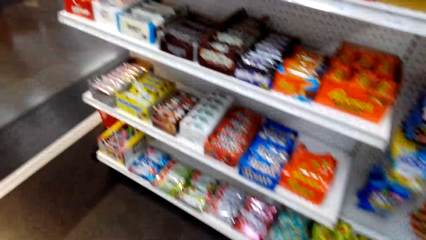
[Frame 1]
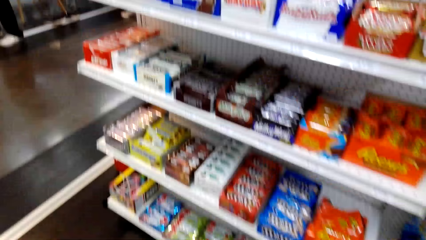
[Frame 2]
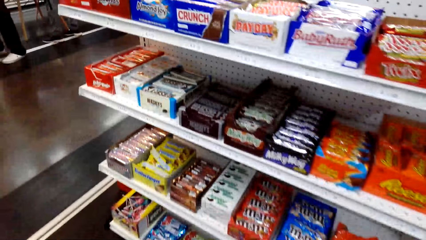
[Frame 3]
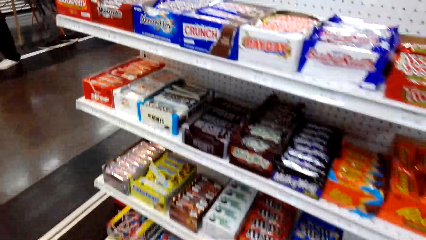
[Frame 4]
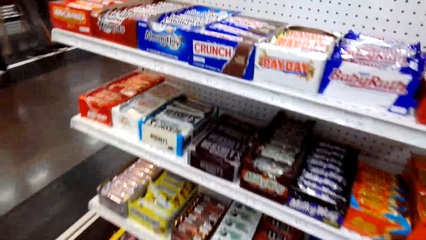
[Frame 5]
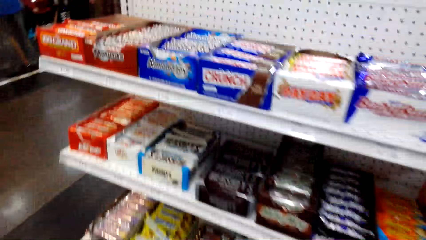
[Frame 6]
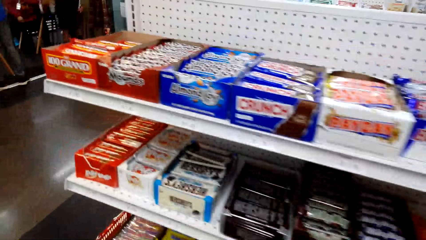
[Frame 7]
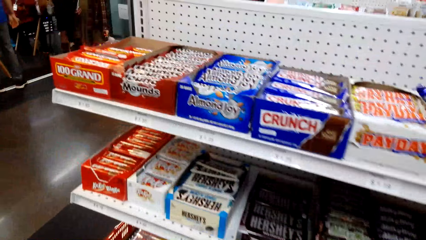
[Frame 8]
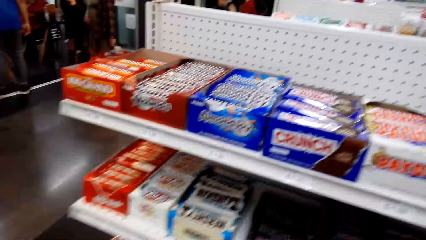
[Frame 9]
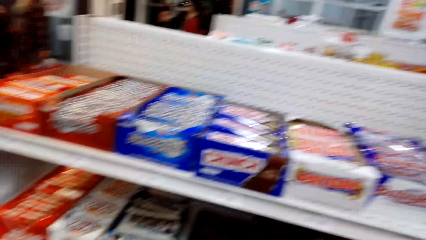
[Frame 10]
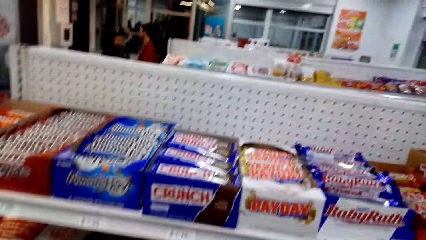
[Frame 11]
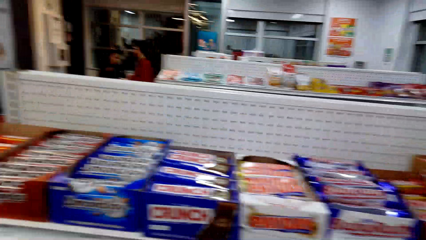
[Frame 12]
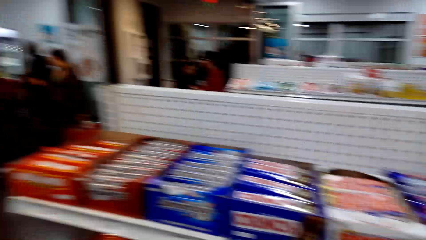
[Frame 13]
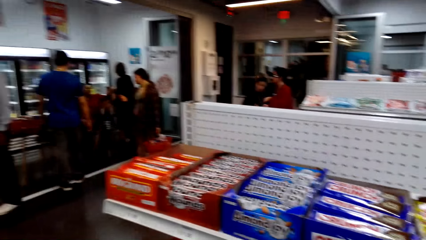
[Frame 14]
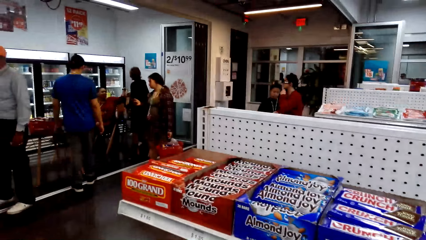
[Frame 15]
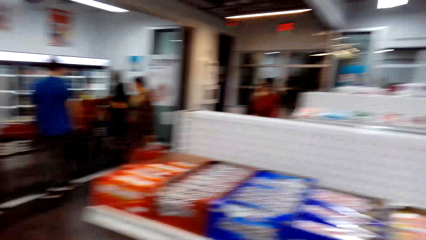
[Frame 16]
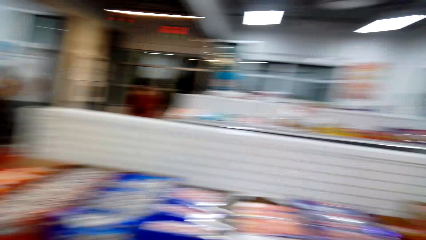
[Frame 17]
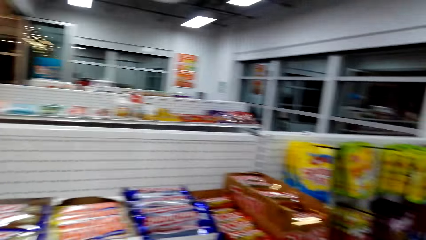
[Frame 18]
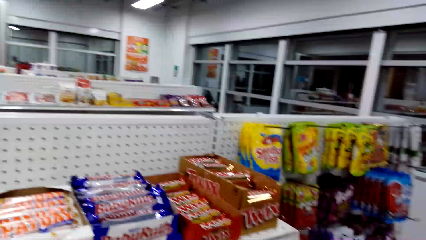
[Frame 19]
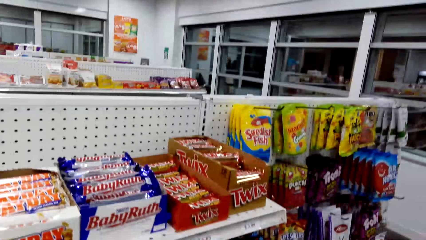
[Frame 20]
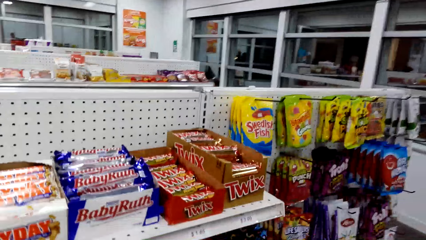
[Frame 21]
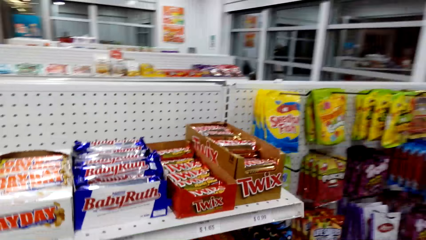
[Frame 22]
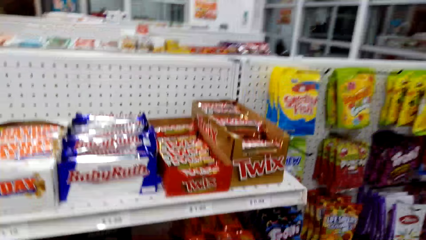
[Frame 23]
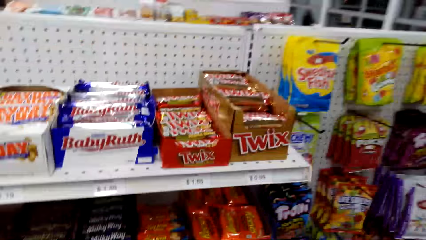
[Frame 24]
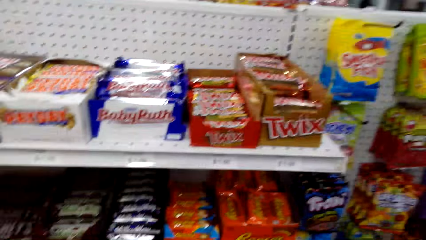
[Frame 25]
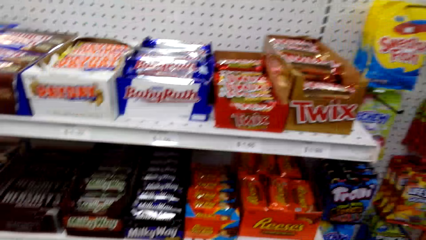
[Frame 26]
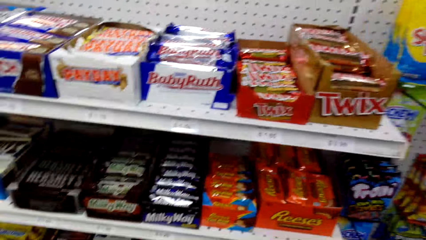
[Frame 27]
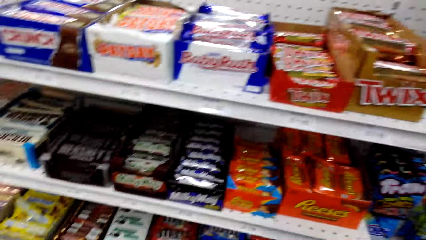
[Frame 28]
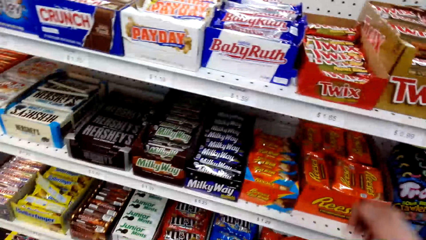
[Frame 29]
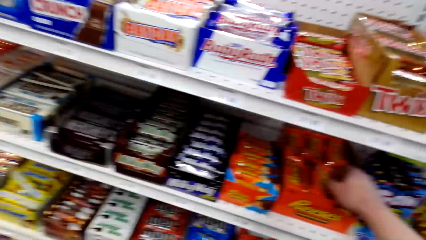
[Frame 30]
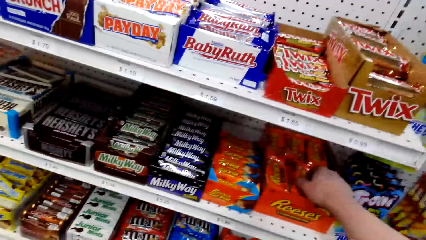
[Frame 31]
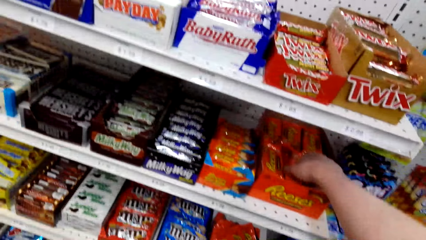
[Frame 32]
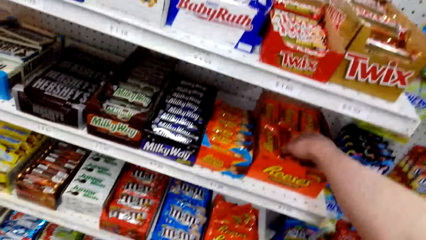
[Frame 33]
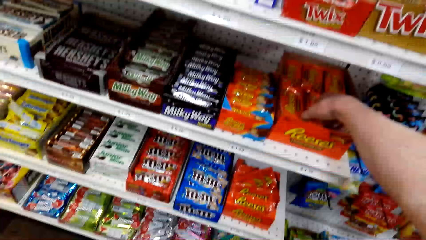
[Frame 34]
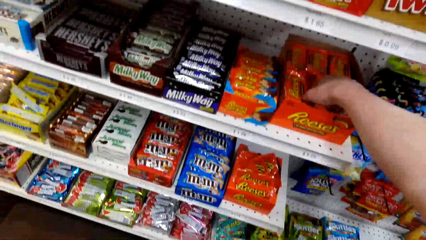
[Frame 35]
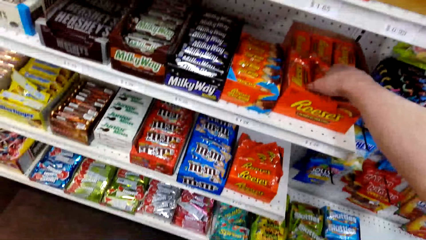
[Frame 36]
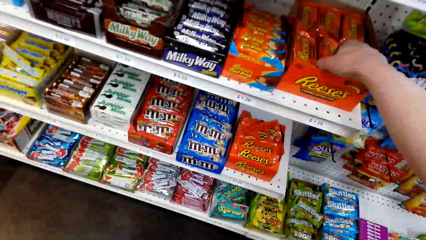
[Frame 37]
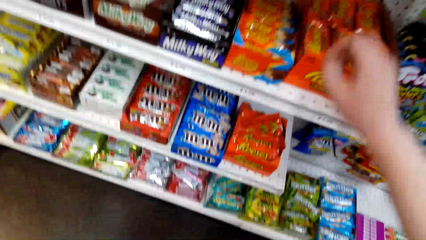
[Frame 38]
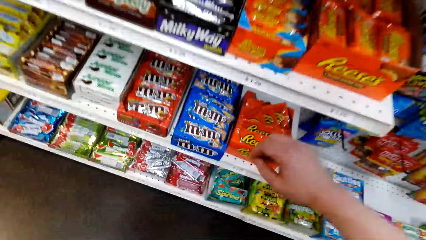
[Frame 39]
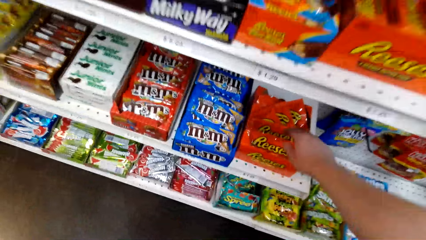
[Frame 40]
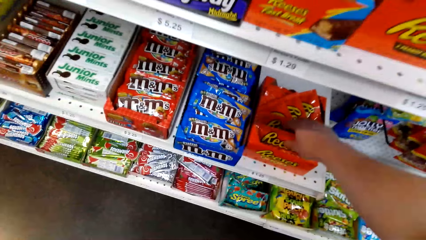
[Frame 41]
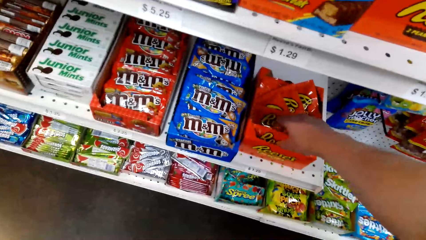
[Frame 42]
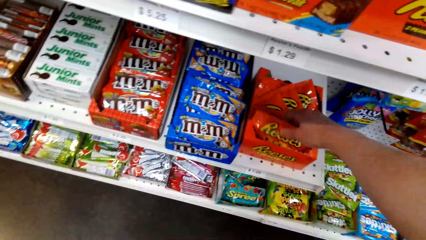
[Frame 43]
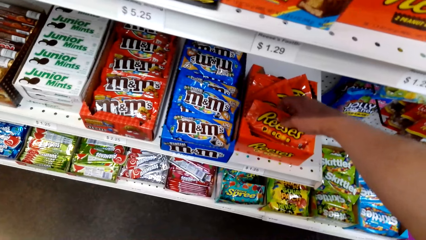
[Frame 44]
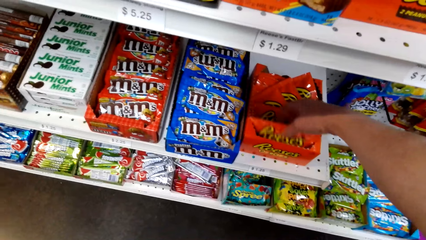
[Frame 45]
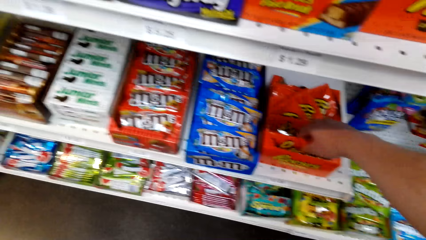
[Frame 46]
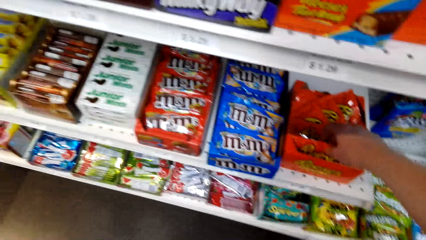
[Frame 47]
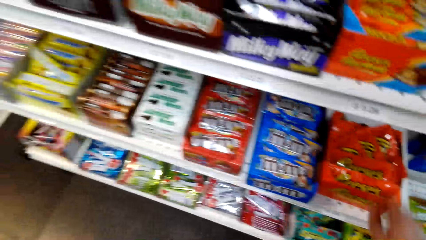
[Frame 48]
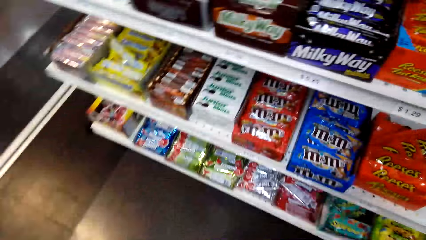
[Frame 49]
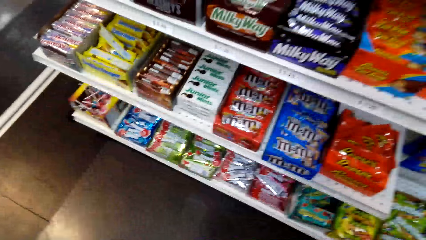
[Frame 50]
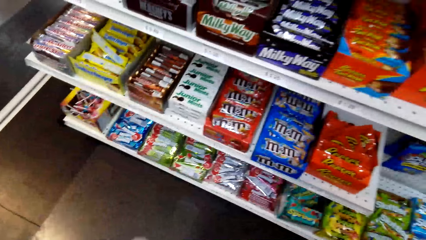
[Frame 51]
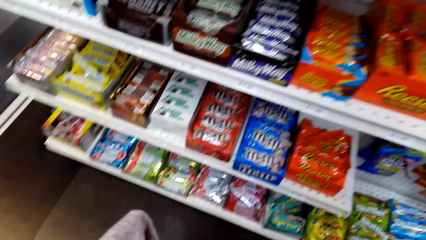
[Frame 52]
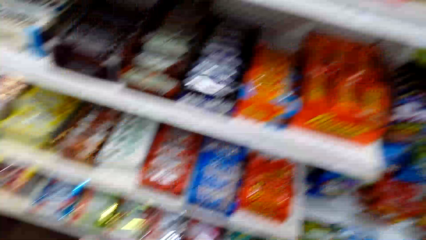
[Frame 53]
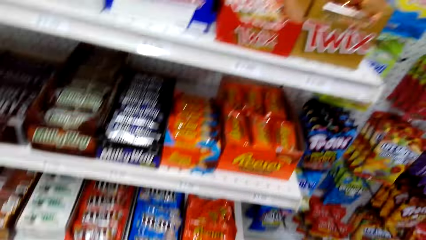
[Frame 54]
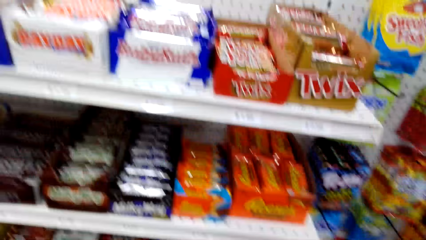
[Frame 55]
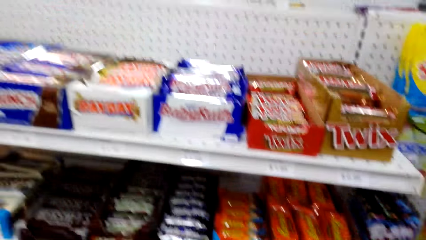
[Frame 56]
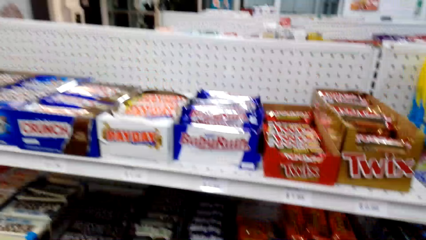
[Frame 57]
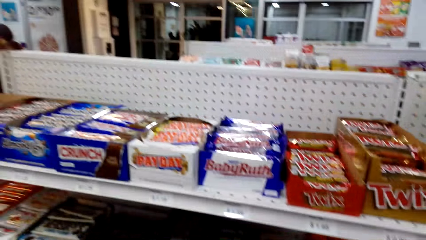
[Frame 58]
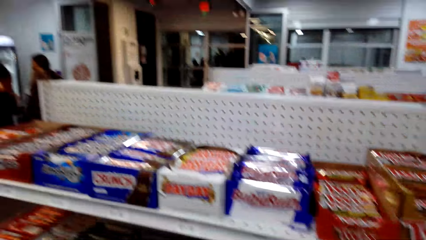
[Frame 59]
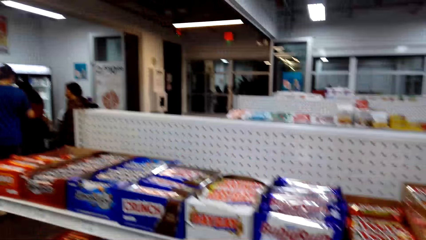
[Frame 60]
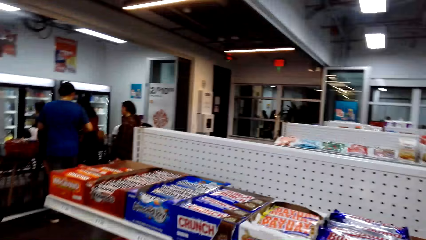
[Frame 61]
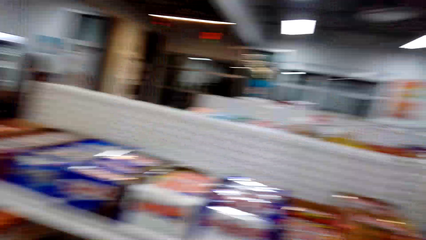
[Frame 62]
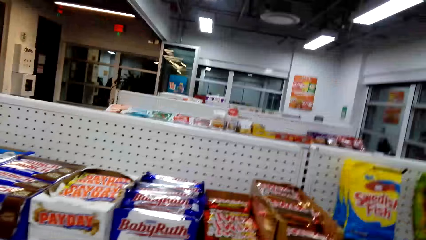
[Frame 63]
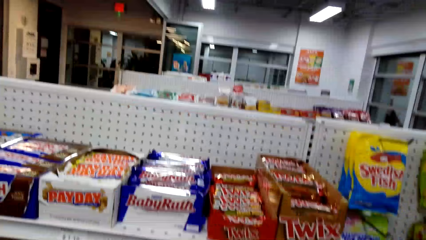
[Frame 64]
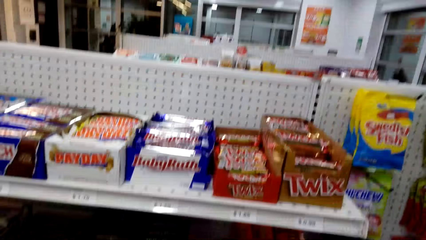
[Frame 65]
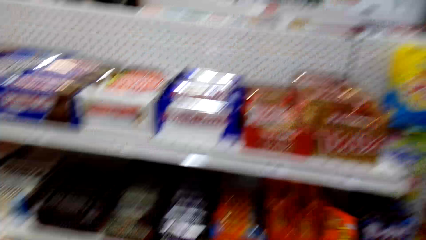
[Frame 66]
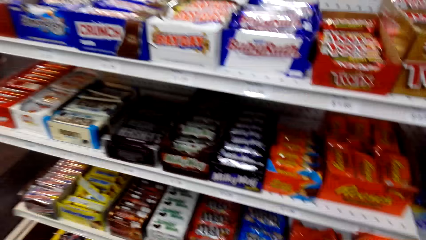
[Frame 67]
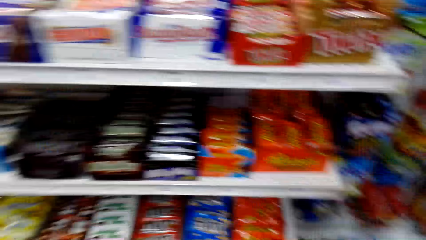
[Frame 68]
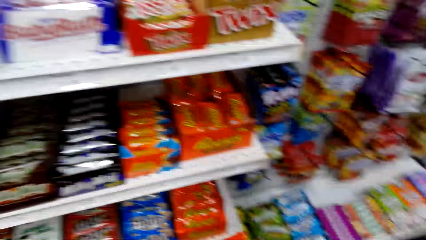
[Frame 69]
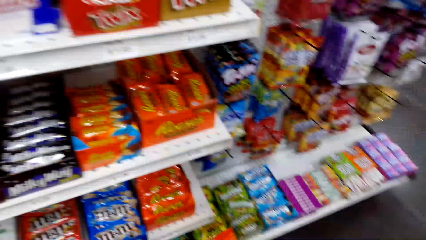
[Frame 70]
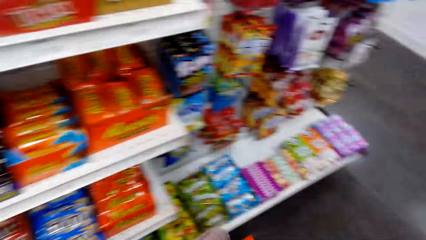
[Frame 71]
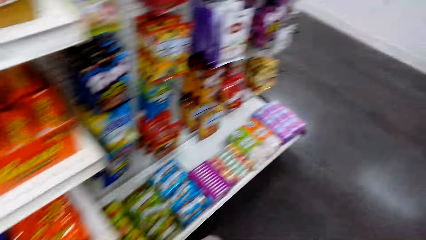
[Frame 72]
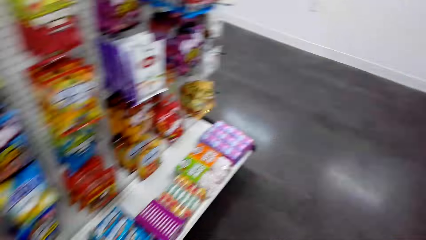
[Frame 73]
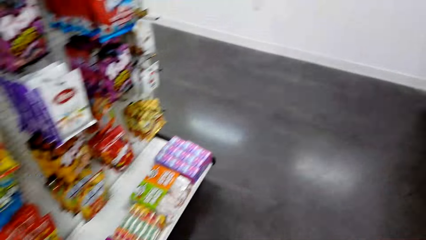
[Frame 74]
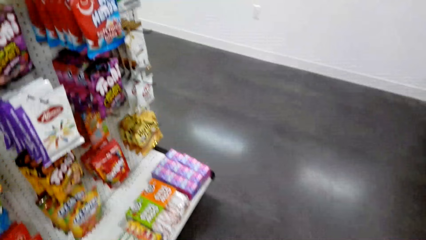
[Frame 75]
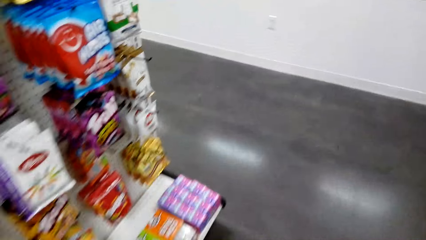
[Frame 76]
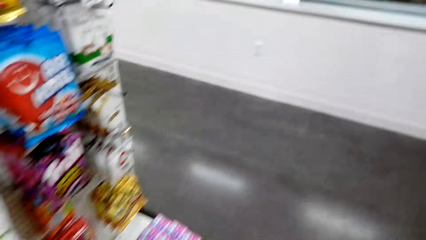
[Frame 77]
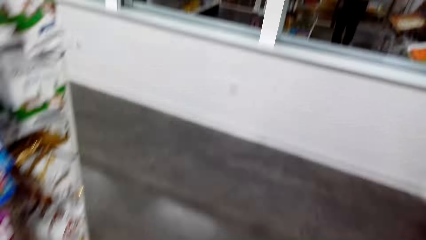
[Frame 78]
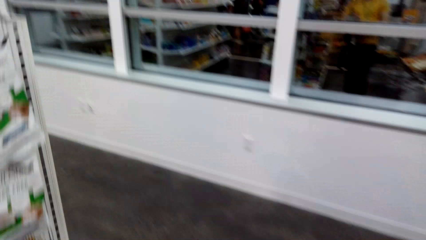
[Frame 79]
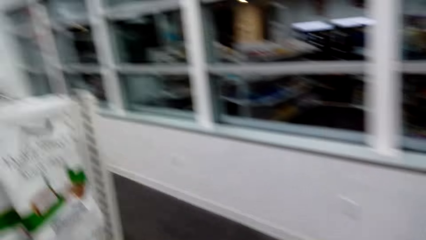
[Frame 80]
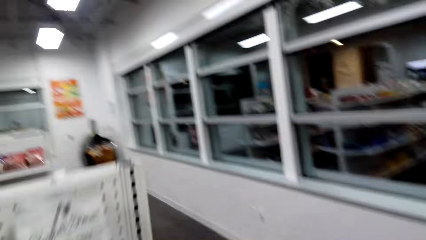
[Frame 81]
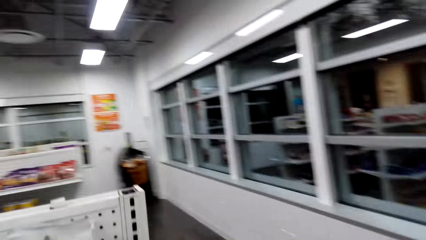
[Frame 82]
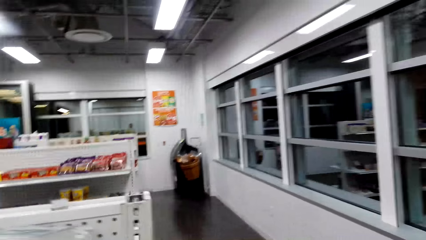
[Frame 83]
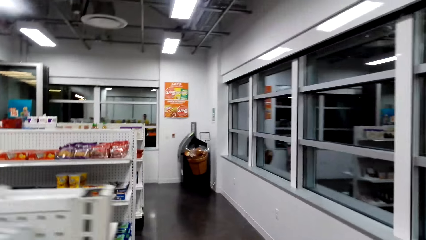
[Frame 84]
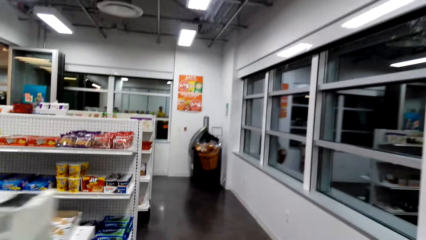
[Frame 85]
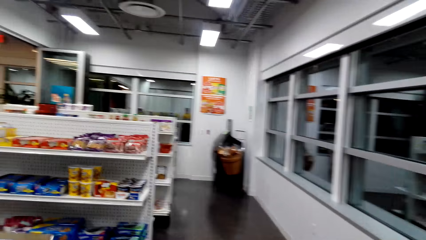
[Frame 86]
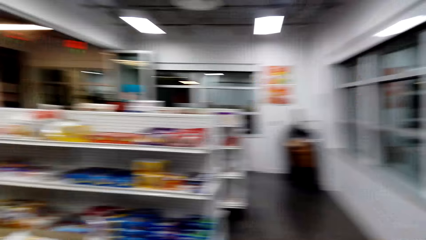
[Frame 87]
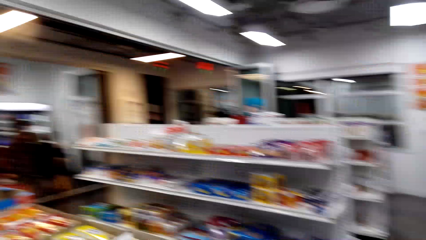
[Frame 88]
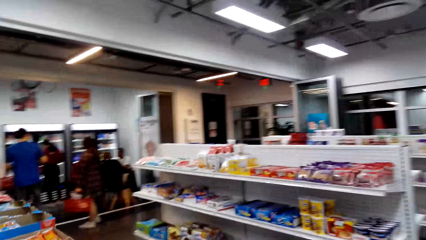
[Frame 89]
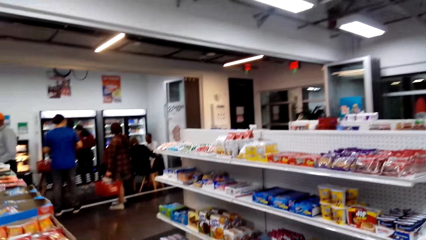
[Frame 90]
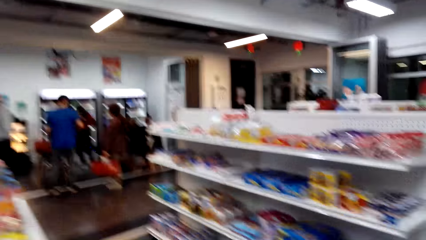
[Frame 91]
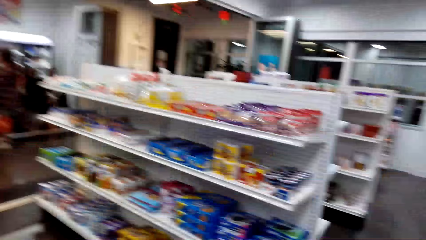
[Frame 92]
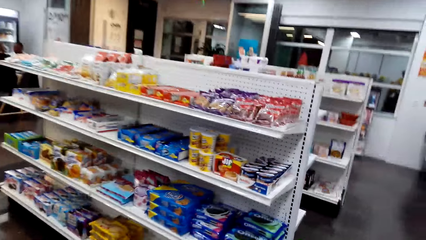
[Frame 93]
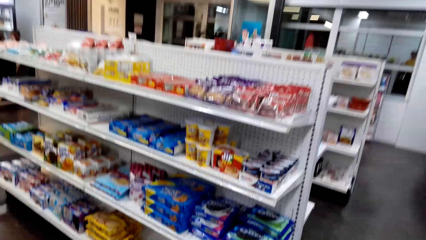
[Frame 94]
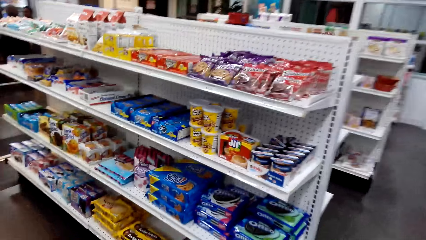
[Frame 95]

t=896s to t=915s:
The camera wearer looks around a shelf. They touch a Reese's snack in the box, lift the snack from the box, and place the snack in the box. They look around the food store. They look around the shelf. They walk in the food store.
